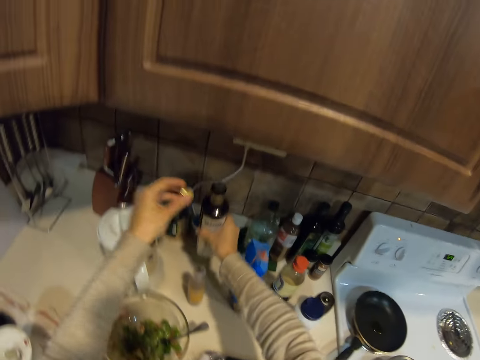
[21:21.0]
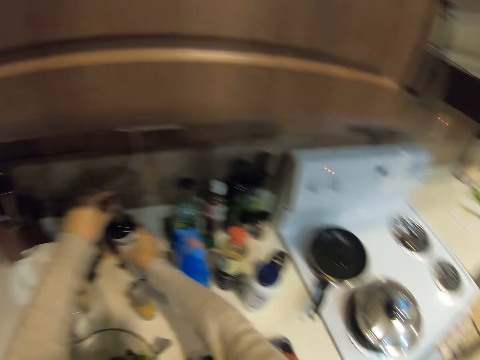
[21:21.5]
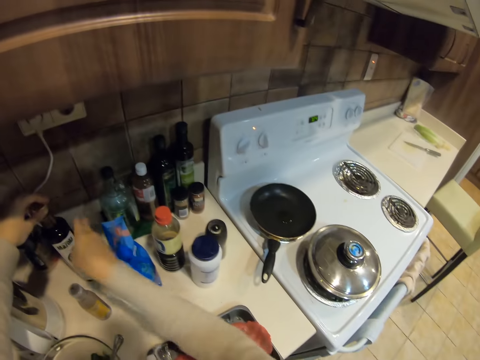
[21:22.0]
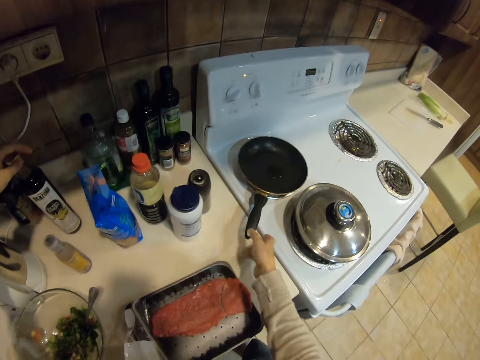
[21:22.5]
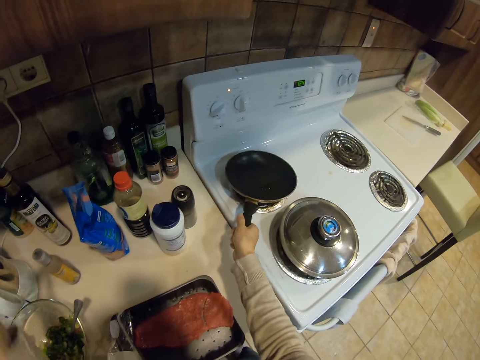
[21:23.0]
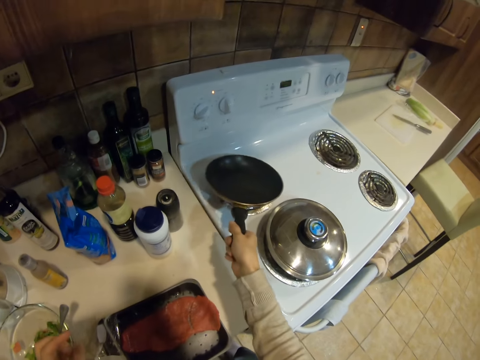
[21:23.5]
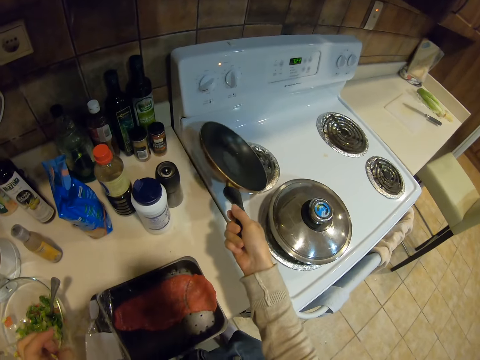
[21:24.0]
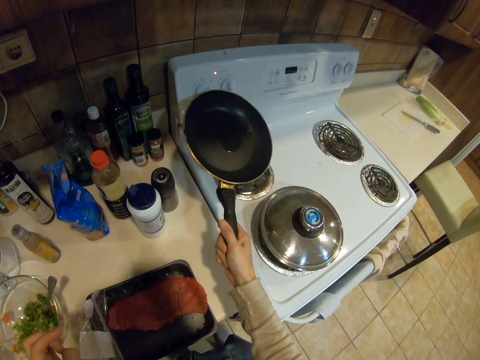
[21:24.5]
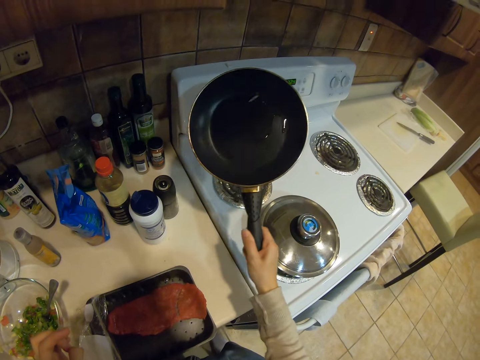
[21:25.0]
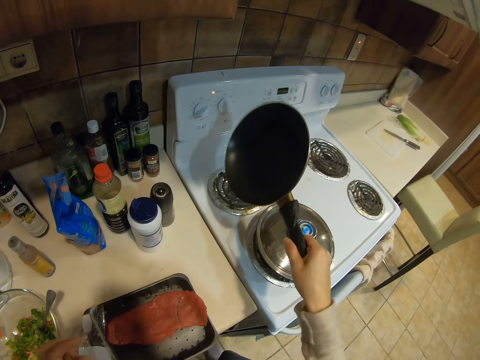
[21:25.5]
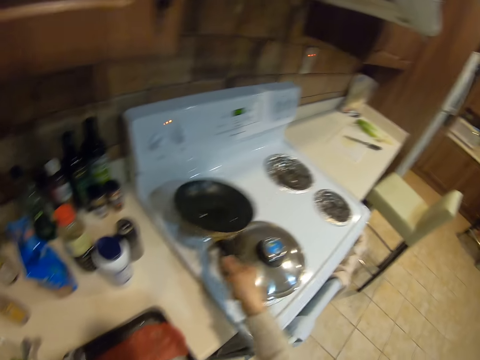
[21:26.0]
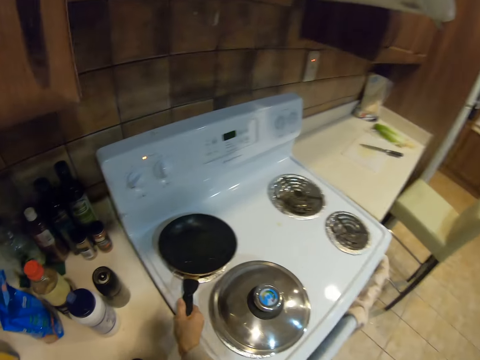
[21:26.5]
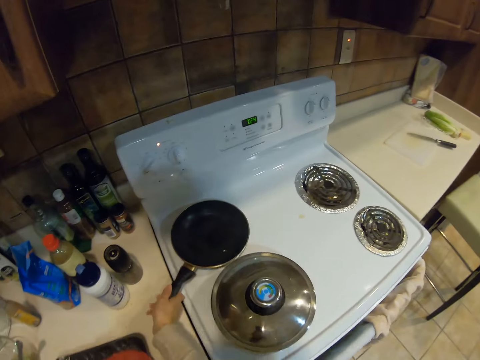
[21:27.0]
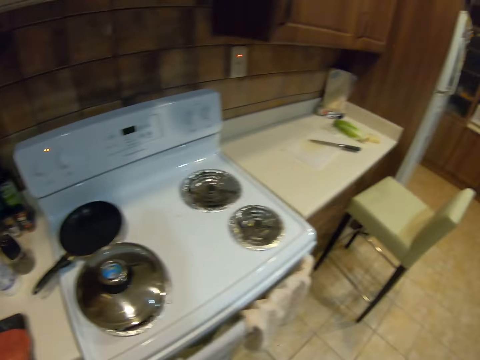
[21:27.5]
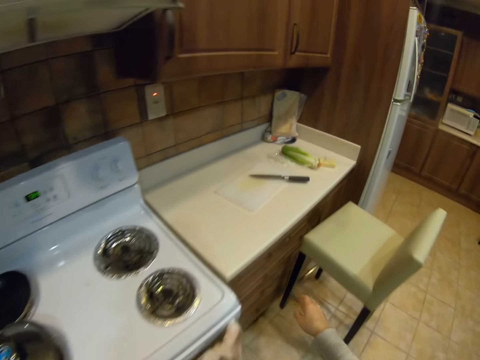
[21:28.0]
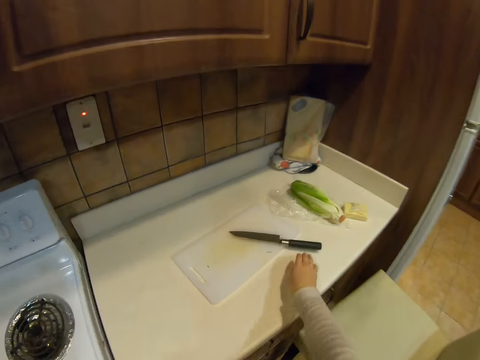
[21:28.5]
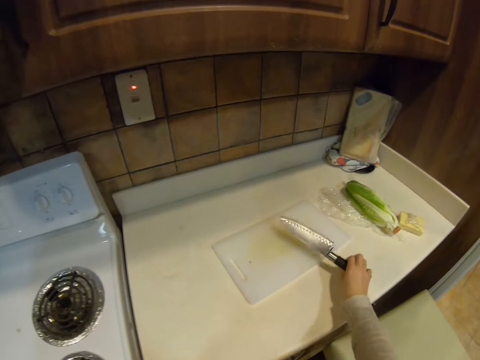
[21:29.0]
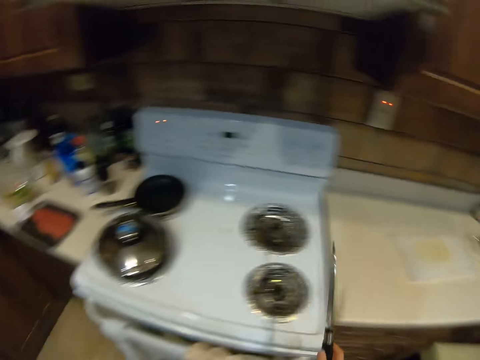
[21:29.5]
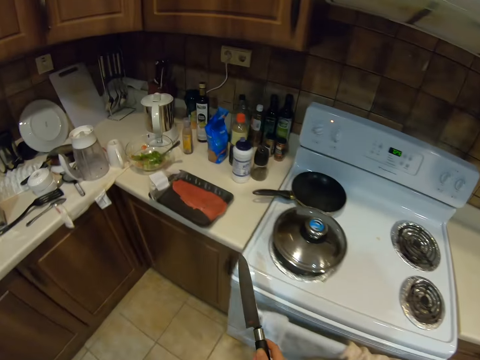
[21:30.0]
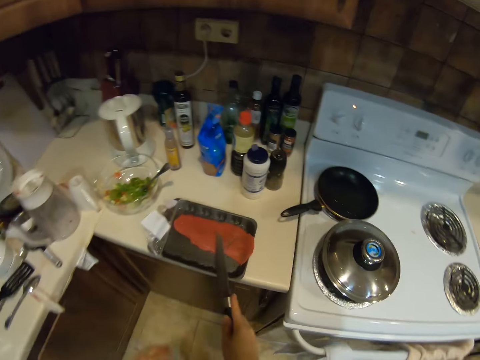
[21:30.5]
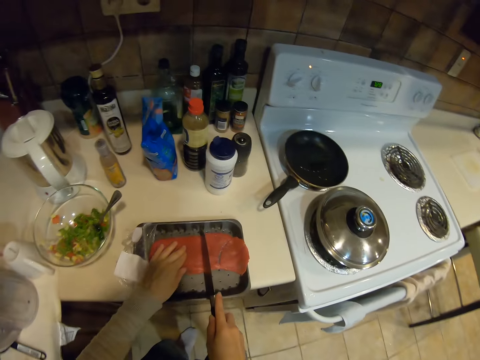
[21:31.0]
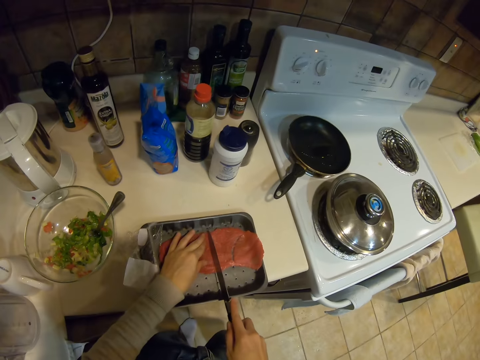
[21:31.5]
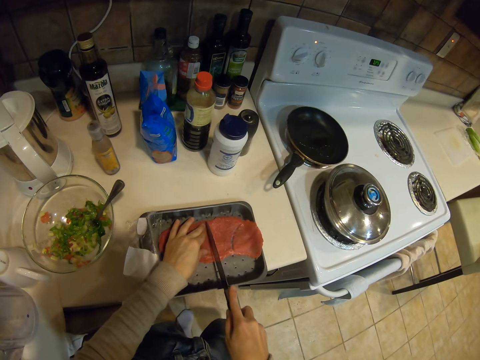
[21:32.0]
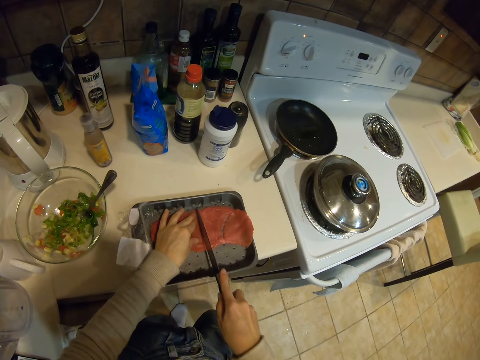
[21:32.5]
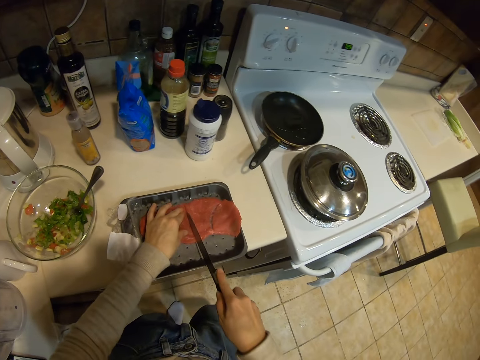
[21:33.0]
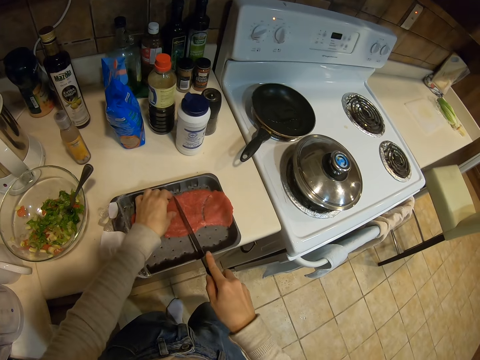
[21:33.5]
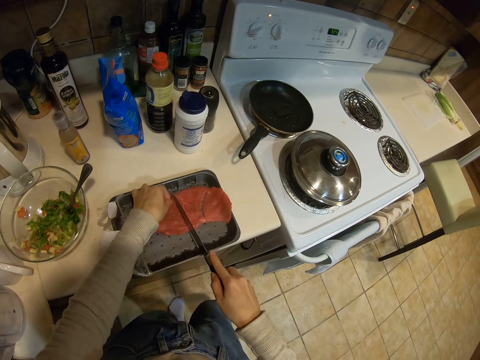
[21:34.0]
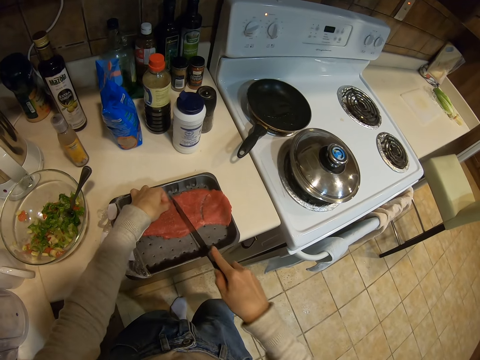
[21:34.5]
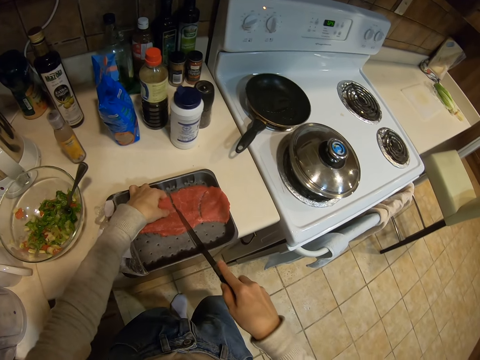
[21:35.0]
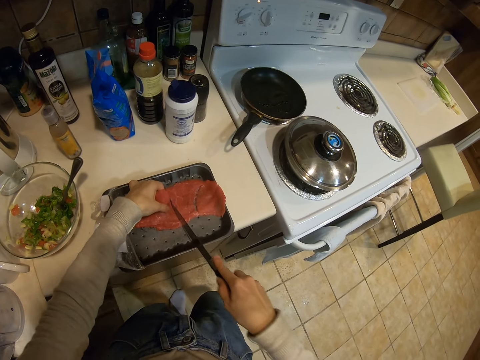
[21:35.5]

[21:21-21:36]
The camera wearer closes the bottle and places the bottle on the kitchen bench. They spread cooking oil in the pan. They pick up a frying pan. They place the frying pan on the cooker. They walk around the kitchen. They pick up a knife from the counter. They cut the meat into two with the knife.

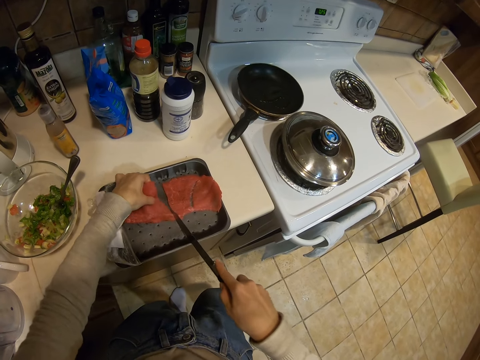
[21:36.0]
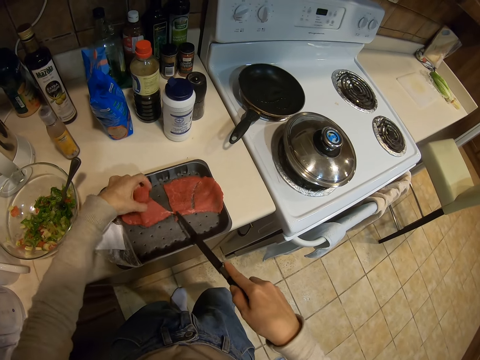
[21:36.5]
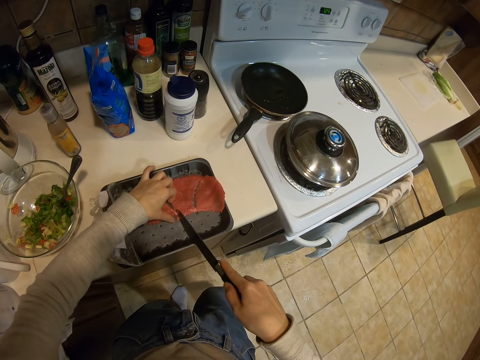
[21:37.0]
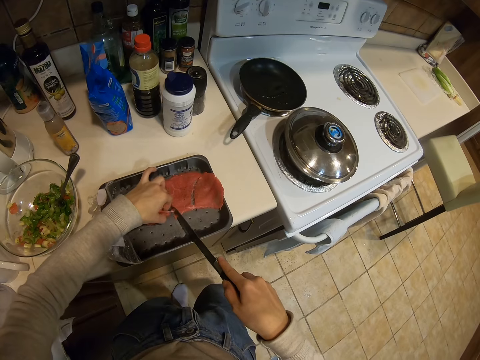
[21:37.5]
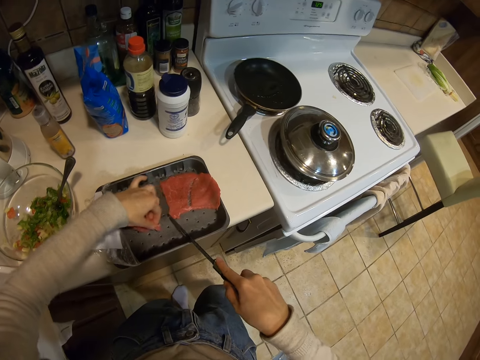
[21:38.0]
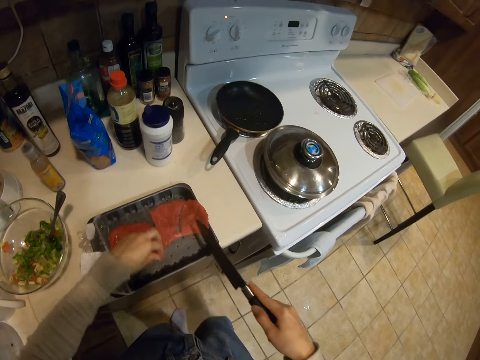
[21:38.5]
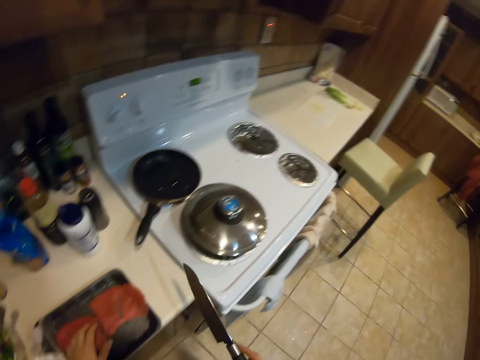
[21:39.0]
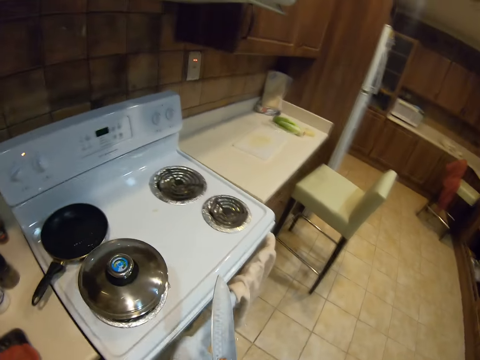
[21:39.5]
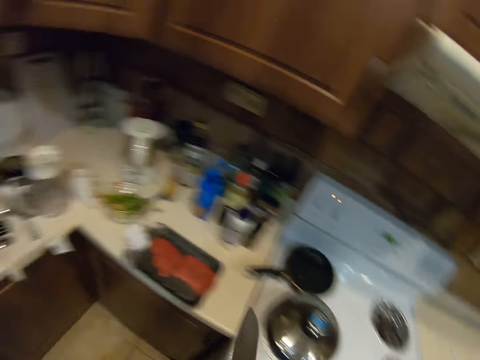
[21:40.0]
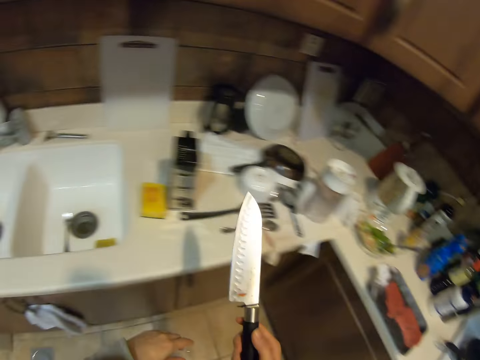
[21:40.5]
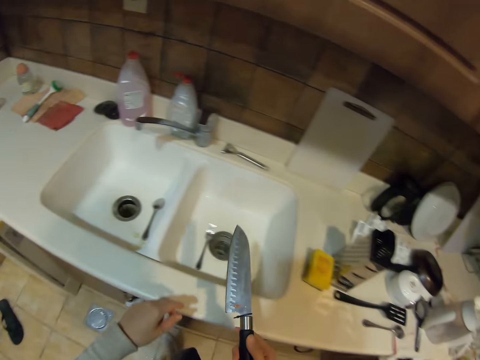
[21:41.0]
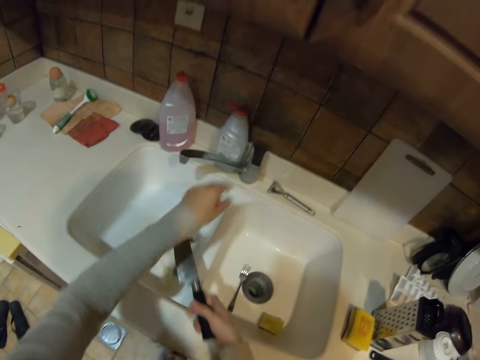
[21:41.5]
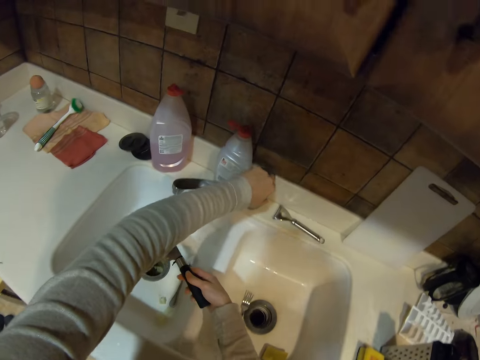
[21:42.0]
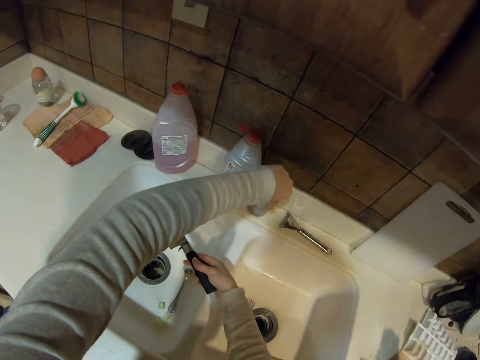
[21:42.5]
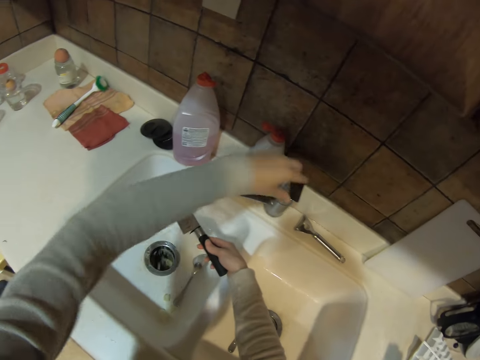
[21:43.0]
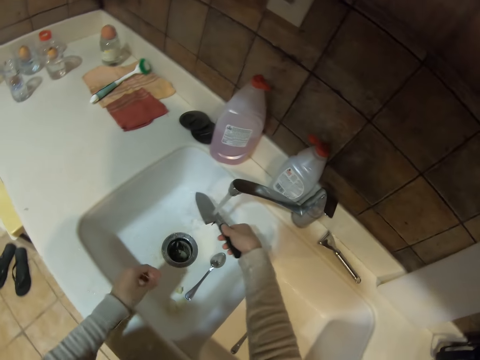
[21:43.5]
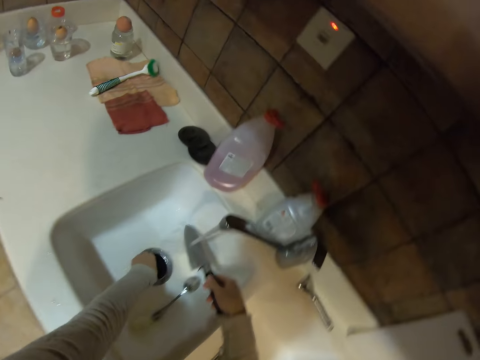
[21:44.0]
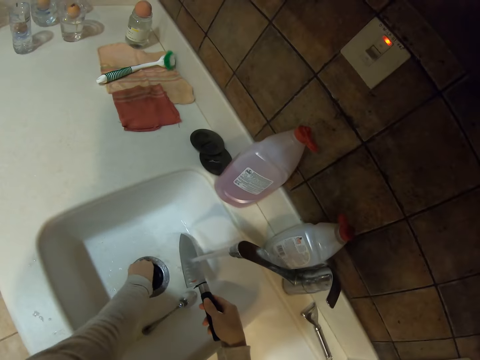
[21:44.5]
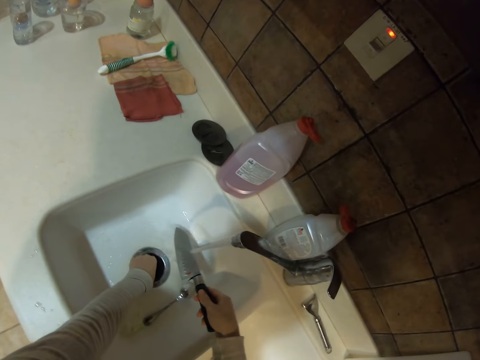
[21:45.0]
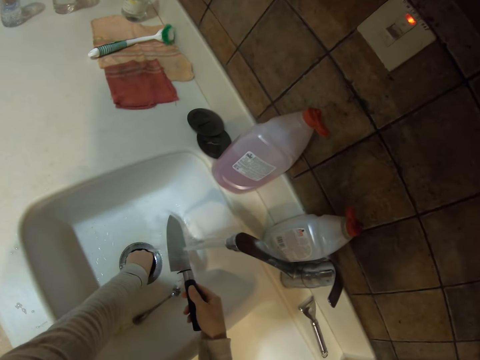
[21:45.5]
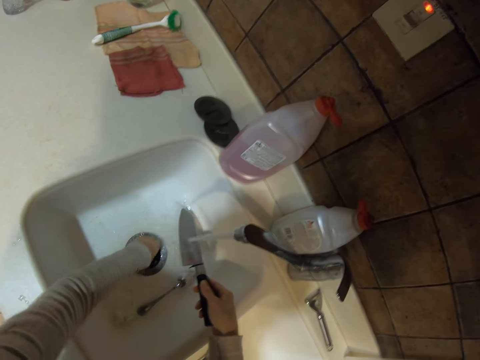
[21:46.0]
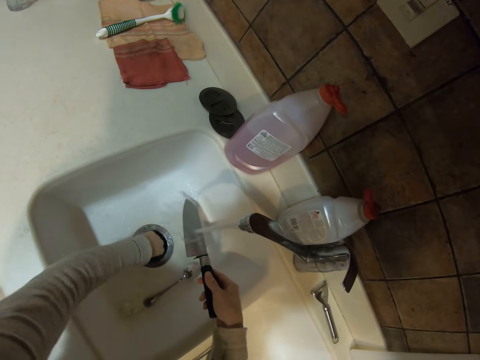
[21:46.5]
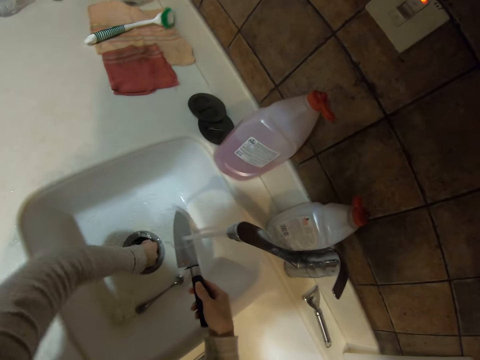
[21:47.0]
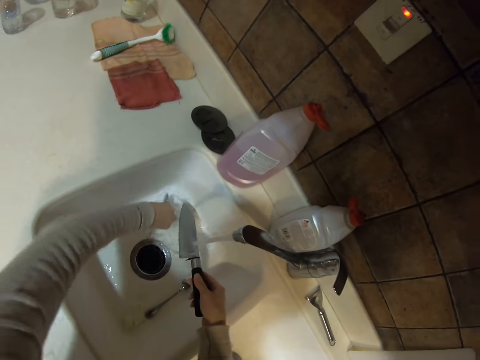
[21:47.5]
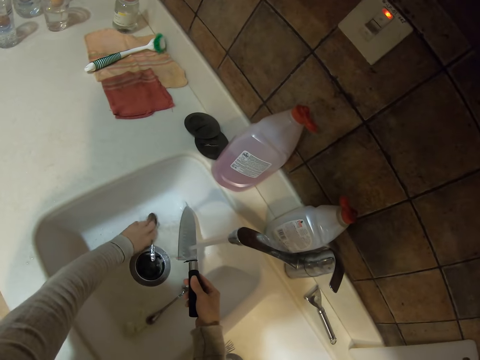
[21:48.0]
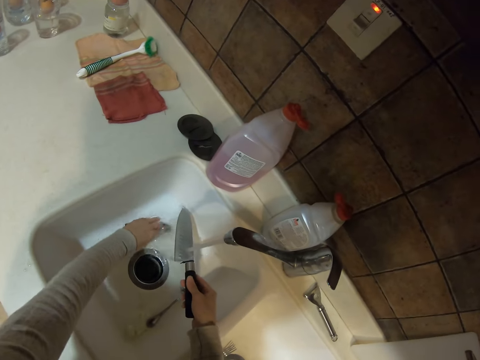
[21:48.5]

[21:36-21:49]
The camera wearer walks around the kitchen. They open the tap. They wash the knife. They pick up a spoon from the sink. They place the spoon on the sink.
